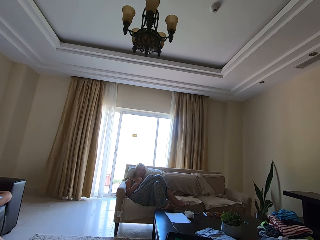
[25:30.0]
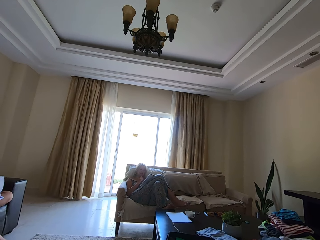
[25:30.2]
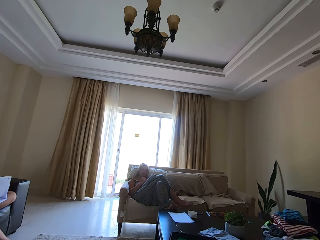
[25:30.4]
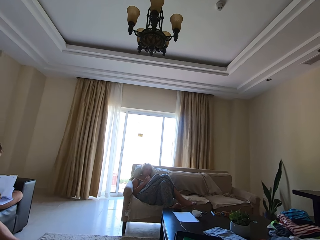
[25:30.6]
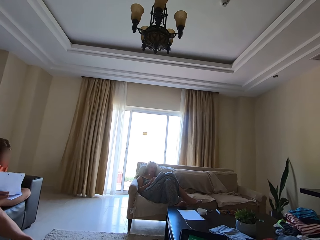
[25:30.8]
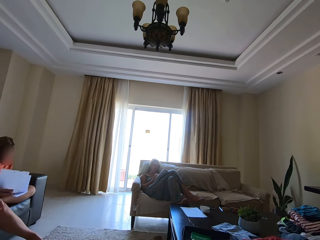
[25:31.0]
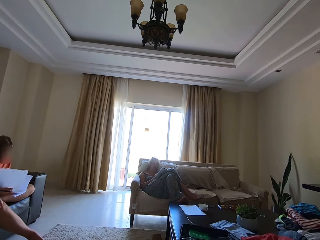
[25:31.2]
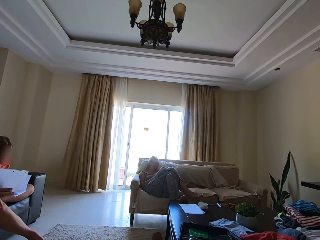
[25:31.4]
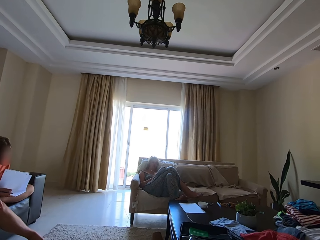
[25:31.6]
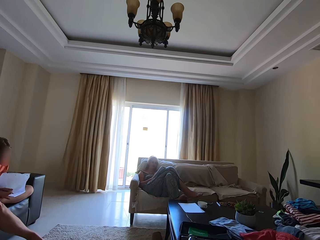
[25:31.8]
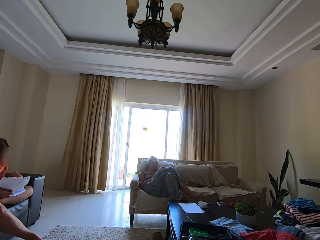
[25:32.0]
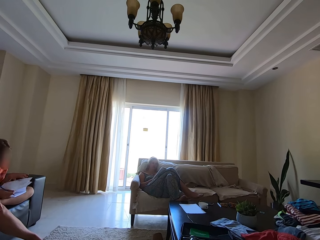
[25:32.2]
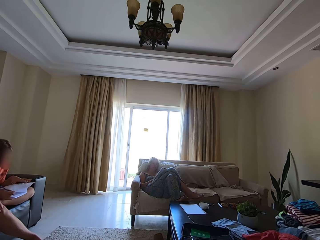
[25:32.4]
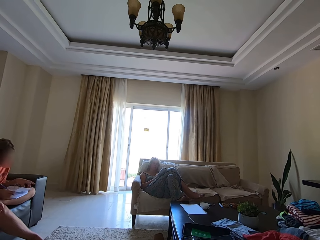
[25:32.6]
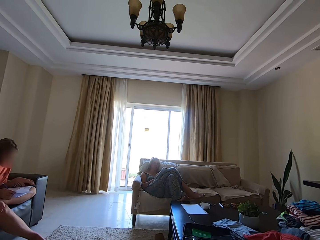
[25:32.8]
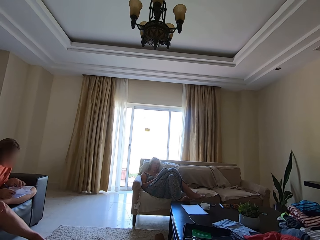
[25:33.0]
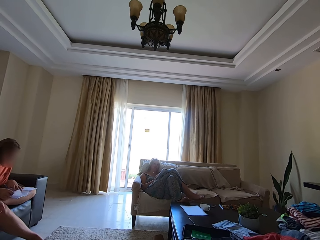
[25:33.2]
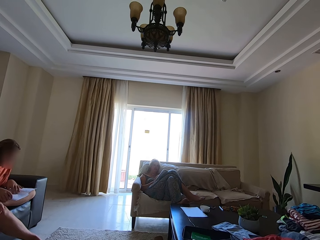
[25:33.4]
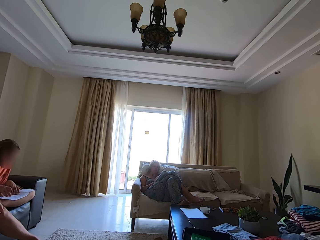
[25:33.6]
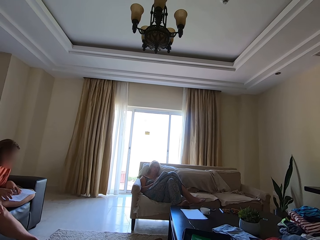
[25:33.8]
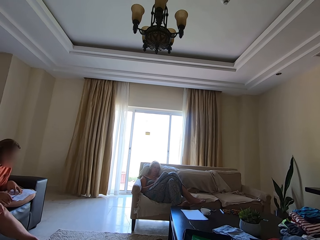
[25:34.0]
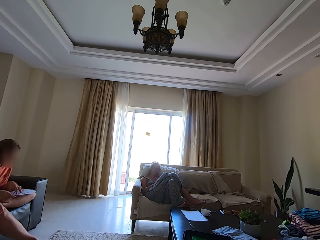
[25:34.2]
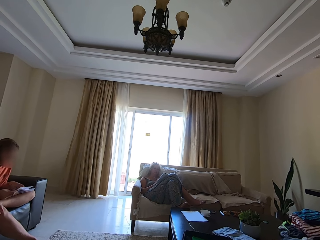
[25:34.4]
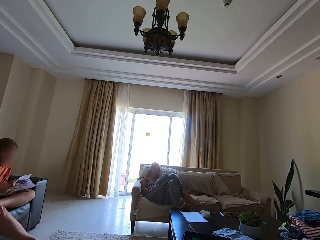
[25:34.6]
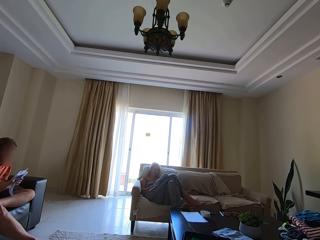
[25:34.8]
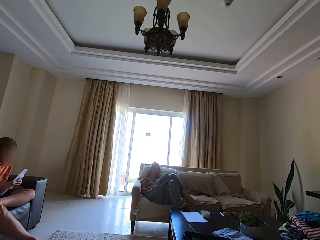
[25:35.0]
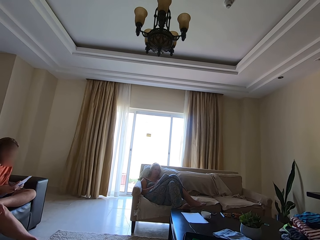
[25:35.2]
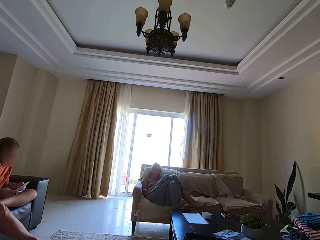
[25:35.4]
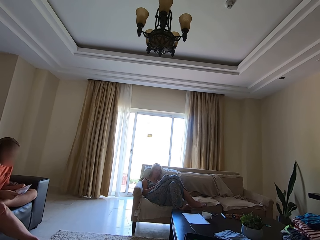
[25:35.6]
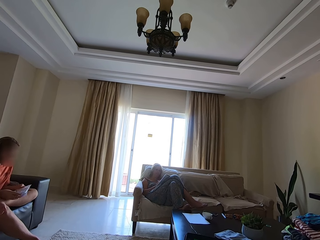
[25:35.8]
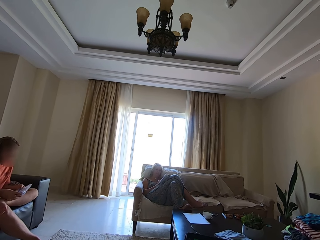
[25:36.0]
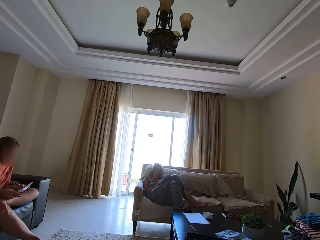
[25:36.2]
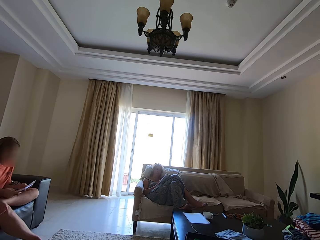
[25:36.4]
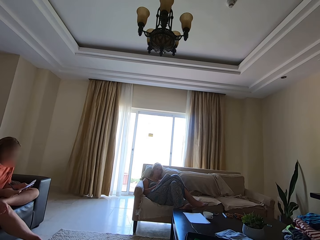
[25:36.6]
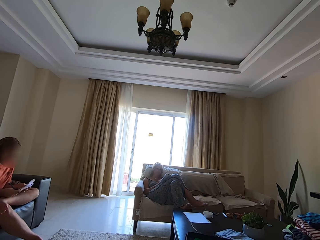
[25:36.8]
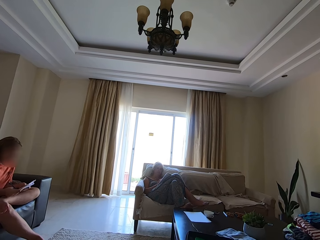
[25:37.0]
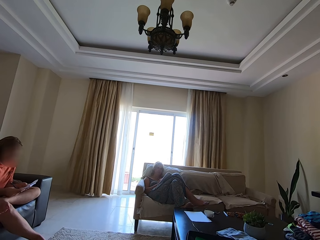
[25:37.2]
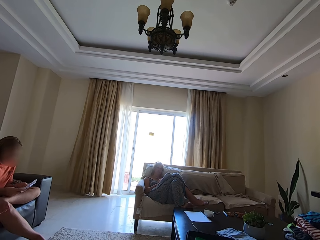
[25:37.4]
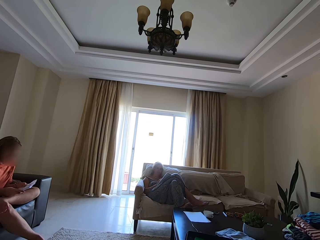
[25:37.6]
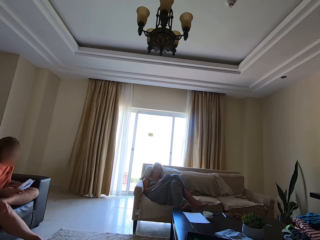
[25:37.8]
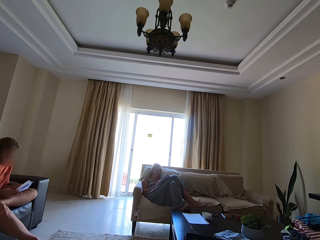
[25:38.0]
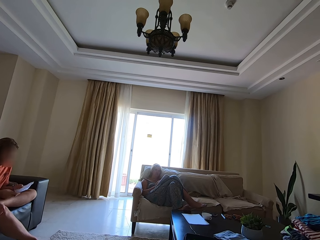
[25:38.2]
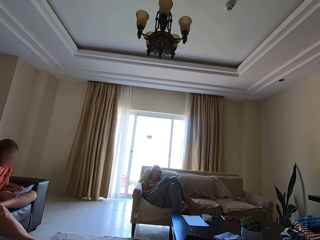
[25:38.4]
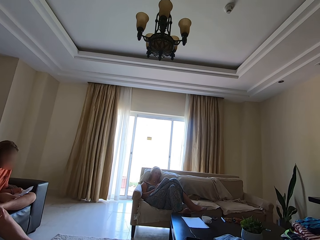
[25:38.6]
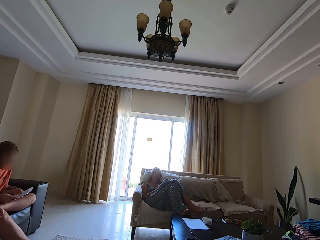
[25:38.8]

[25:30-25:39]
A person turns a paper. Another person talks. The camera wearer talks. The first person aligns a book.

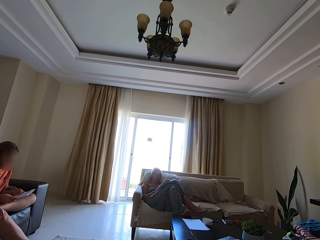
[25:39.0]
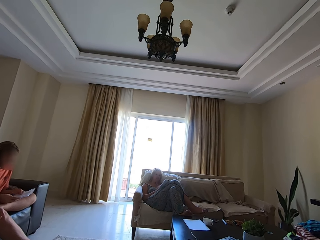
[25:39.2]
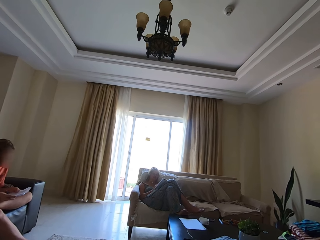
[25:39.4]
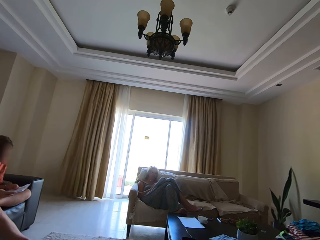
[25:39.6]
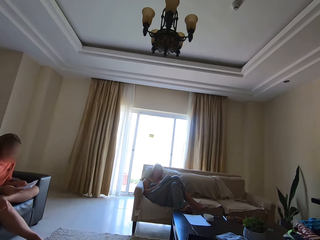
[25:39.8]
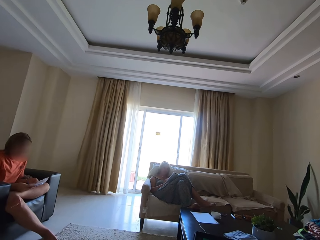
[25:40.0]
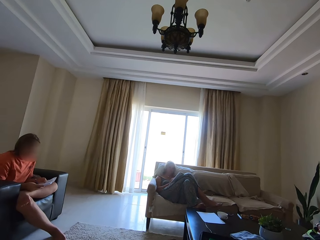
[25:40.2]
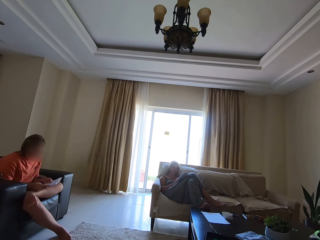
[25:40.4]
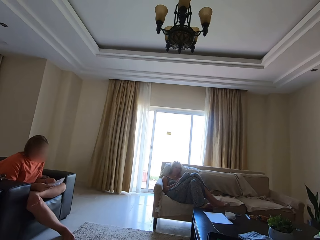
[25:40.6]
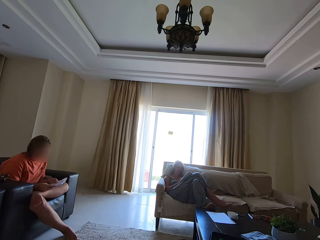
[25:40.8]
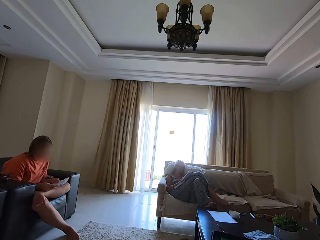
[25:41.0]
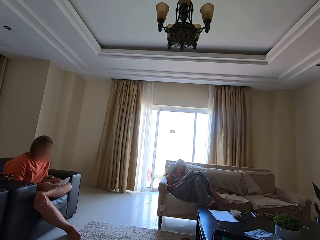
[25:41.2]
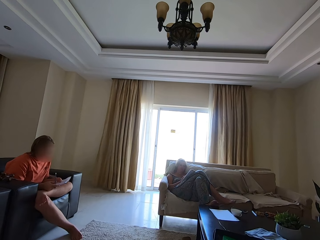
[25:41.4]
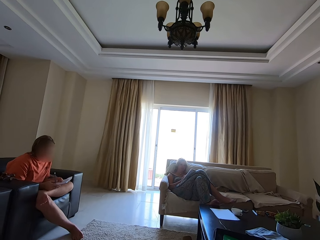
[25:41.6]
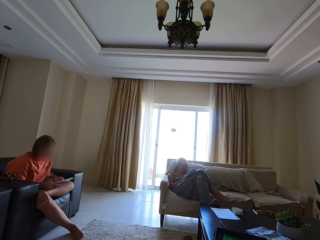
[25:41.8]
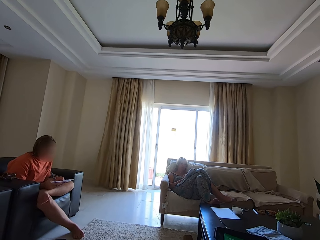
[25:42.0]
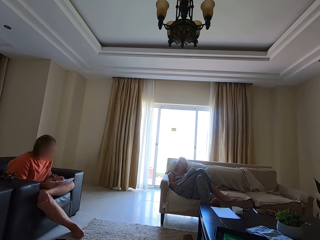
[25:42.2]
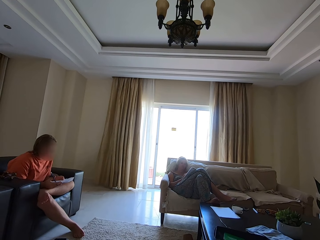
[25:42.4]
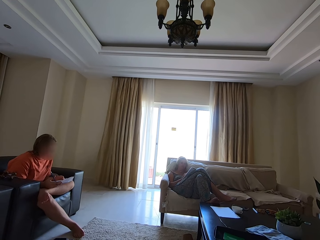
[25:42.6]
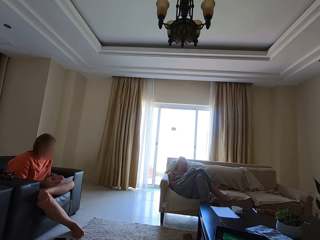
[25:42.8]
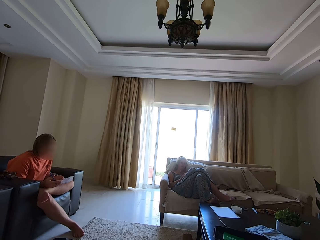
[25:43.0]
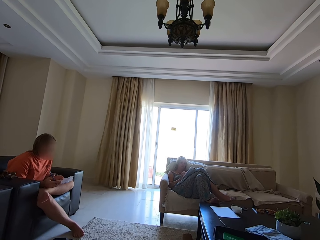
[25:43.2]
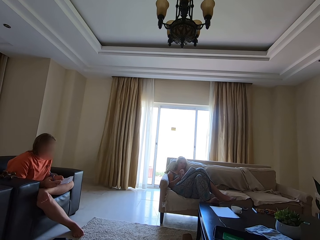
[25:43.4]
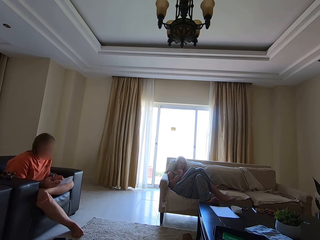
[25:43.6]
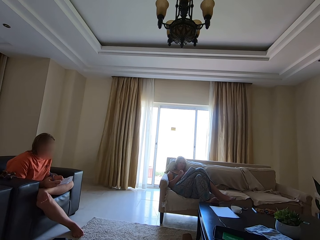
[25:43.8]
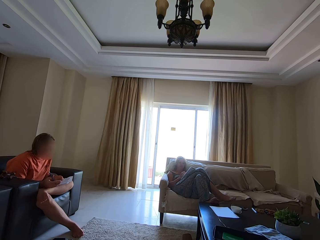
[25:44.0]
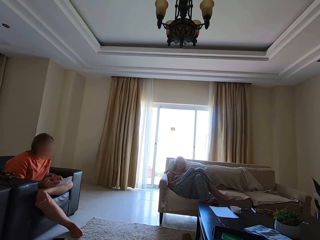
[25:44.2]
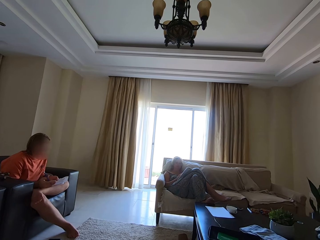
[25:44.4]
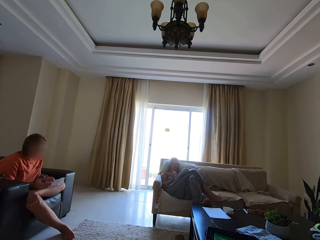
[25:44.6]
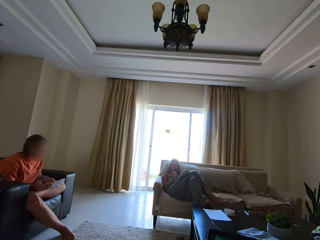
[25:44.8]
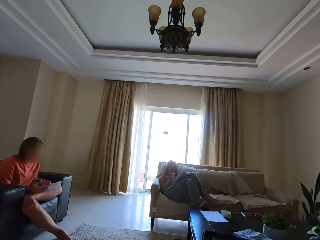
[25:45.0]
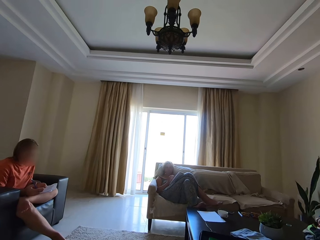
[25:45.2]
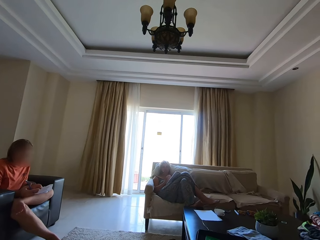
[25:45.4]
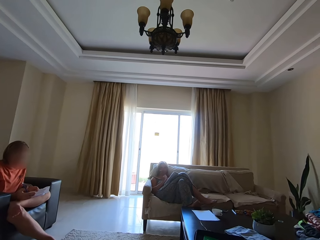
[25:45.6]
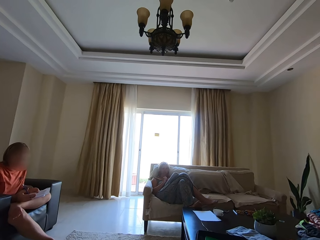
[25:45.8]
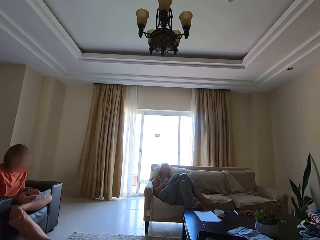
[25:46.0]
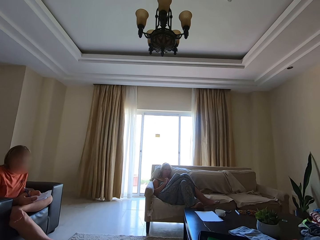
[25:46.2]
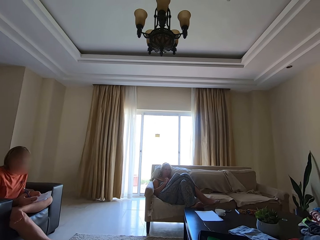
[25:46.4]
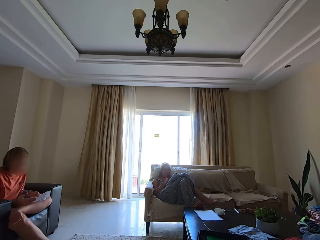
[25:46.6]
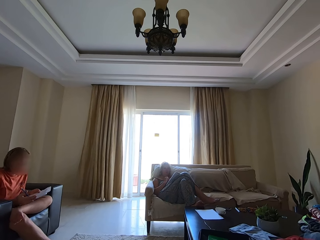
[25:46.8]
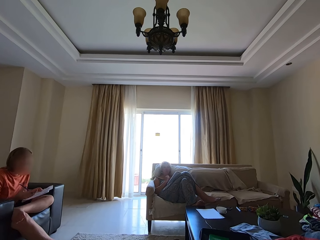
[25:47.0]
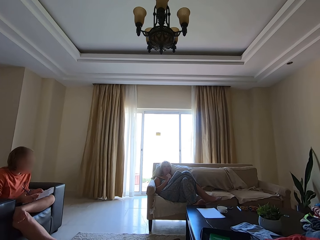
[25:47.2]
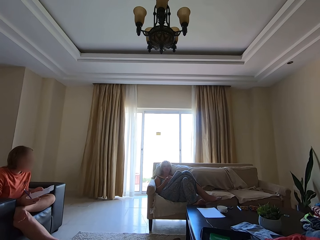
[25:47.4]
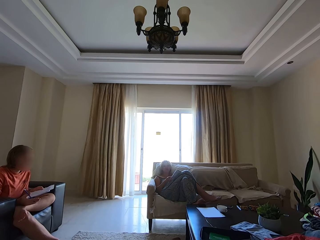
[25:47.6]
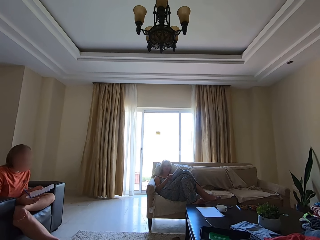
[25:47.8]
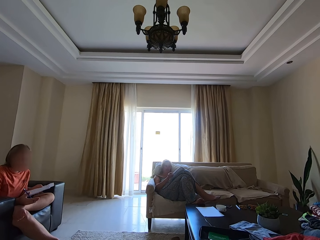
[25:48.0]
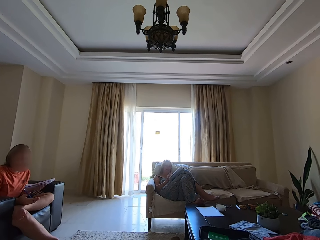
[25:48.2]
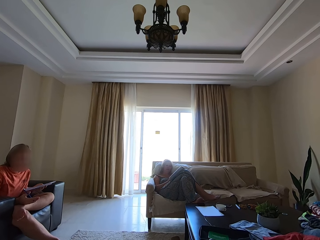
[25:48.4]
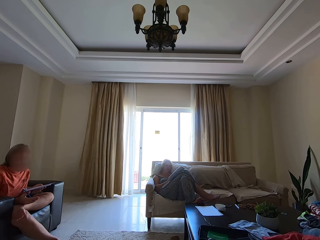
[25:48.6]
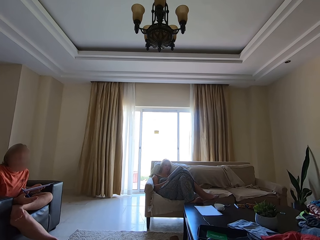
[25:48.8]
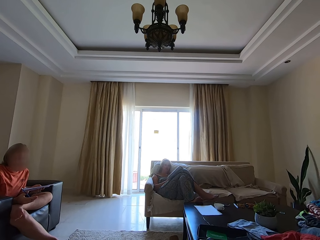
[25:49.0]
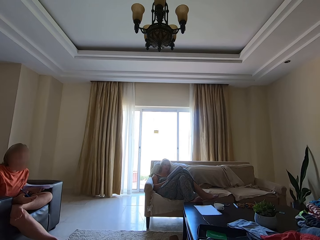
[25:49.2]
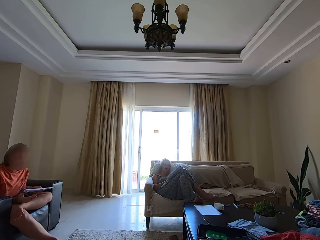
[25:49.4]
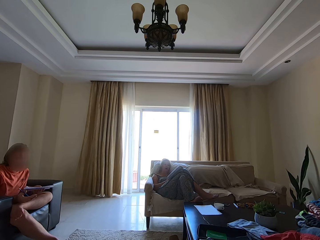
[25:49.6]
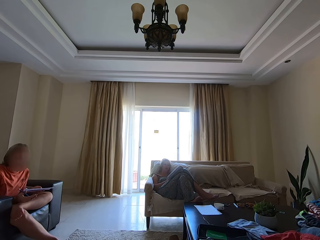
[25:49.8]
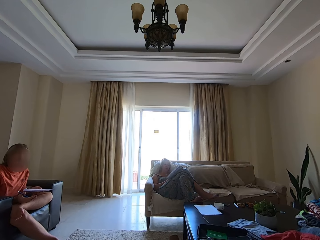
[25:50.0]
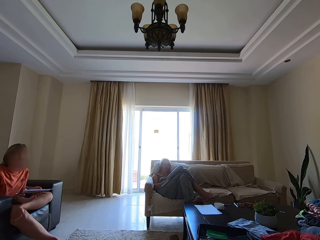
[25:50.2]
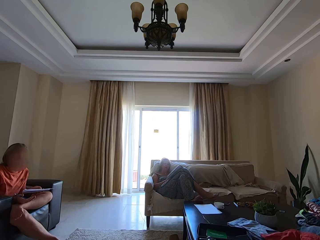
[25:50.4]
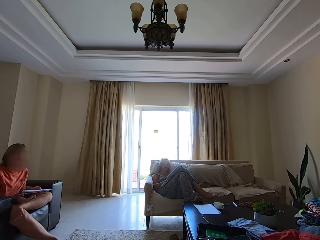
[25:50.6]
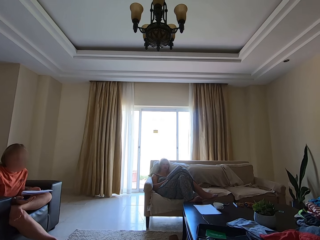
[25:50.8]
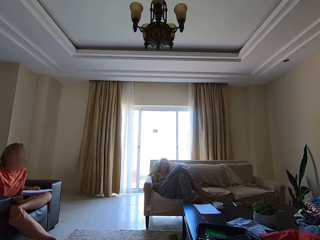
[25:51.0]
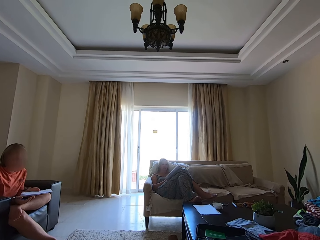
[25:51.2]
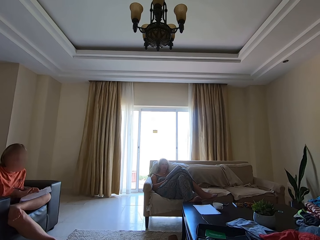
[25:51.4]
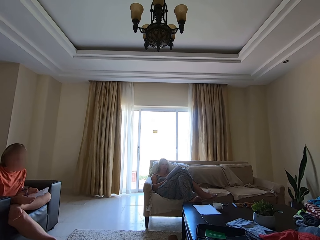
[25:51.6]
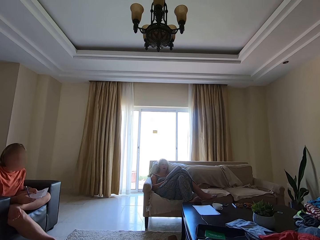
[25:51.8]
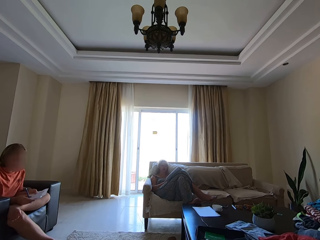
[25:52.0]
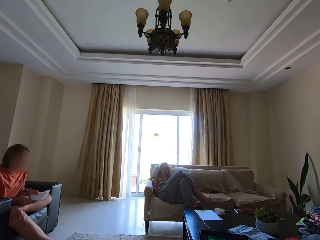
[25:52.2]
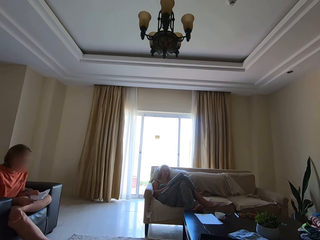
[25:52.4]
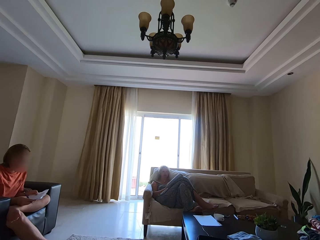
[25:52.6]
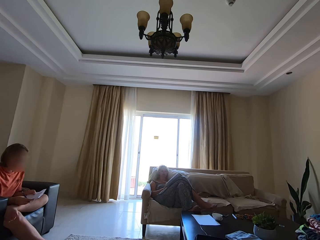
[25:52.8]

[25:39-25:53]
A person talks. The camera wearer talks. A person sways a hand. Another person talks.
